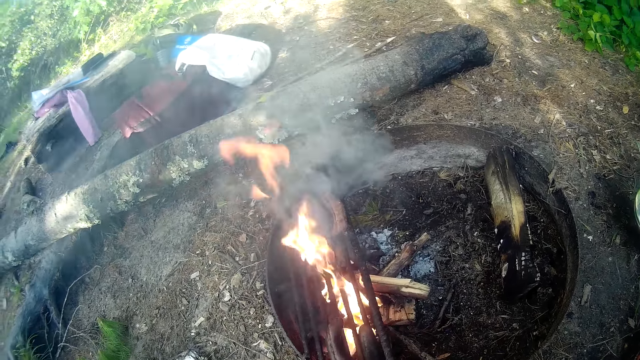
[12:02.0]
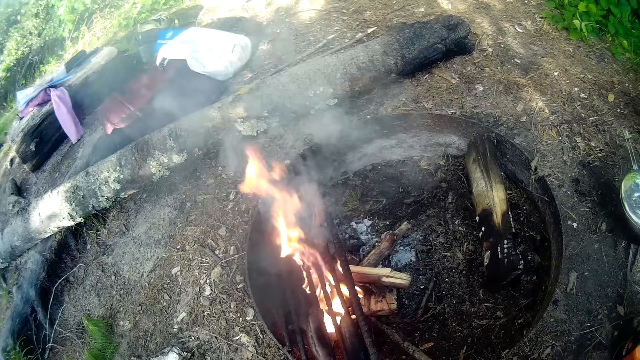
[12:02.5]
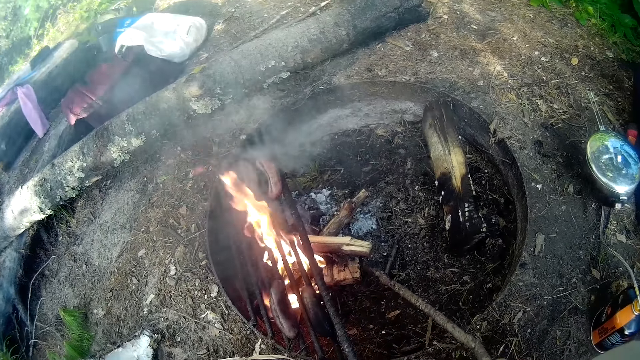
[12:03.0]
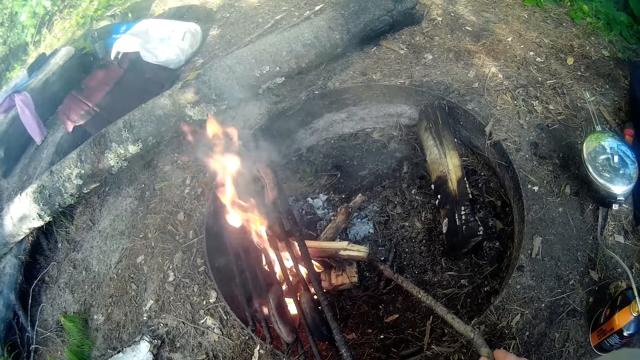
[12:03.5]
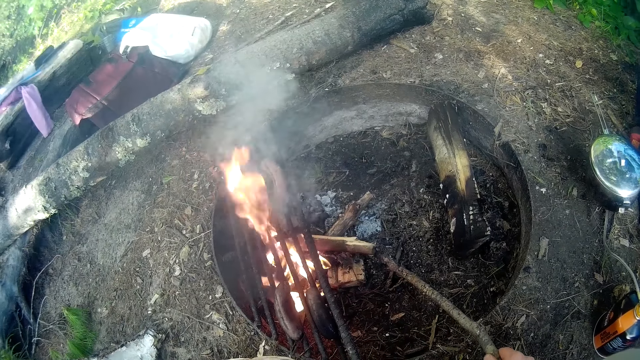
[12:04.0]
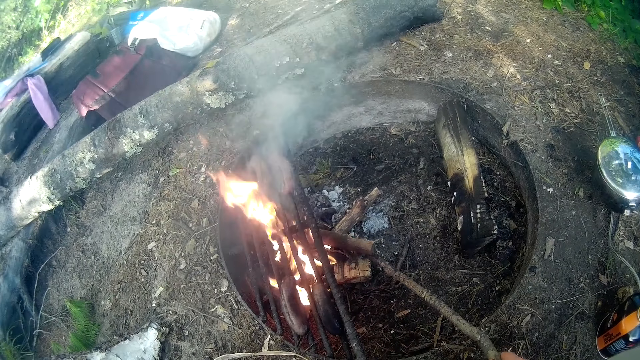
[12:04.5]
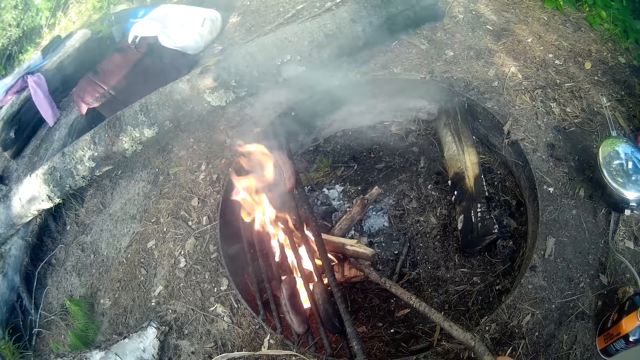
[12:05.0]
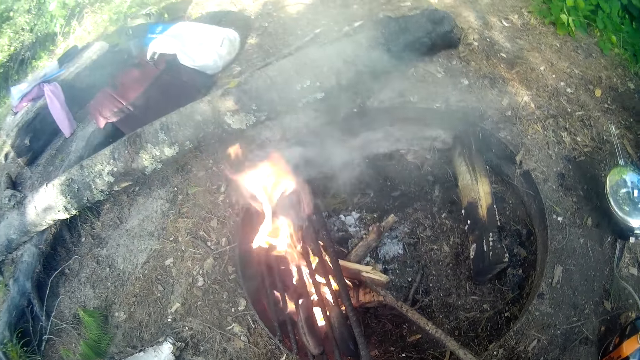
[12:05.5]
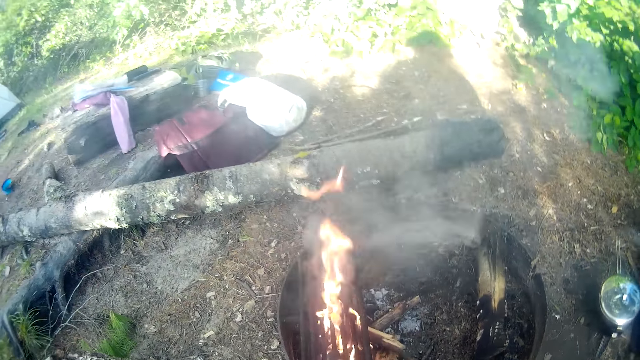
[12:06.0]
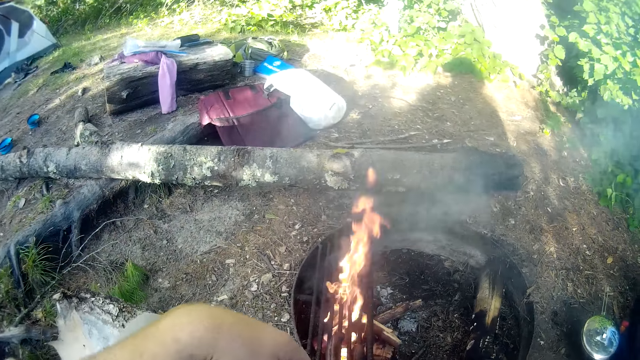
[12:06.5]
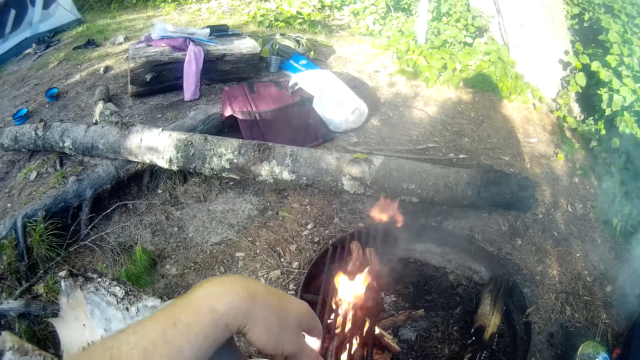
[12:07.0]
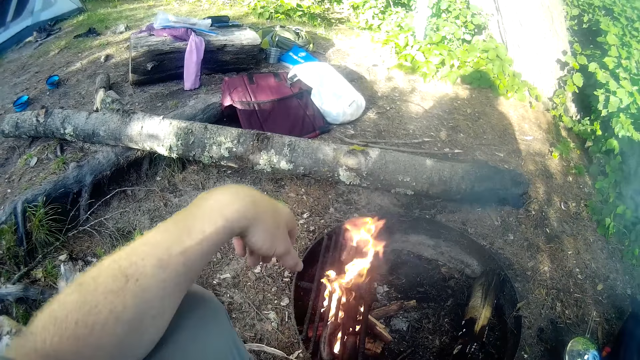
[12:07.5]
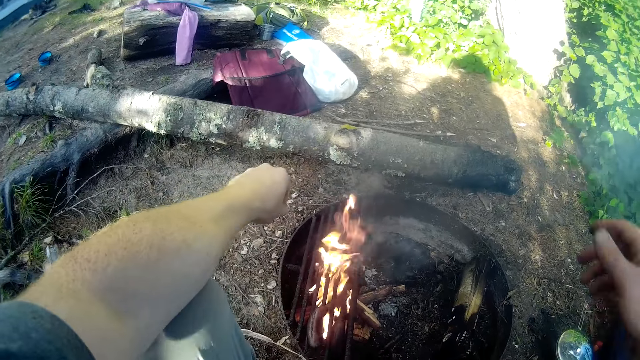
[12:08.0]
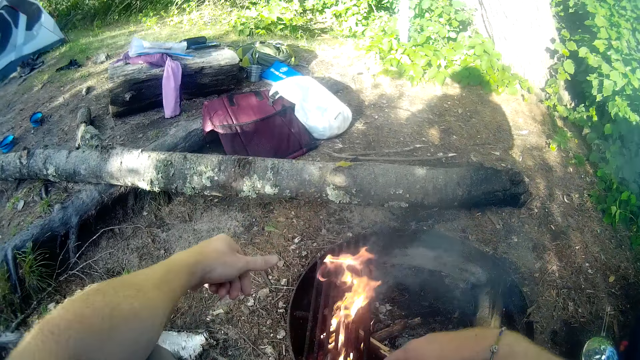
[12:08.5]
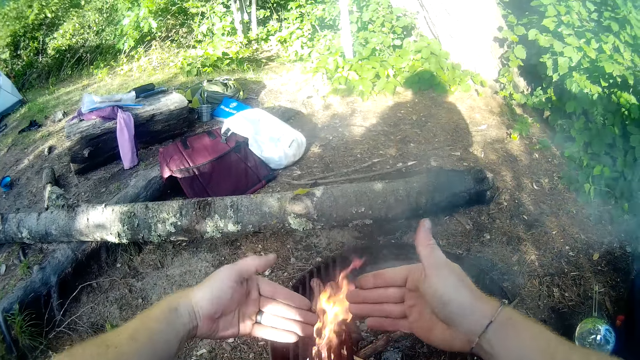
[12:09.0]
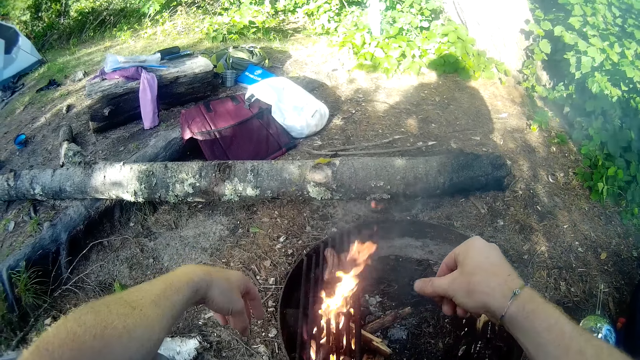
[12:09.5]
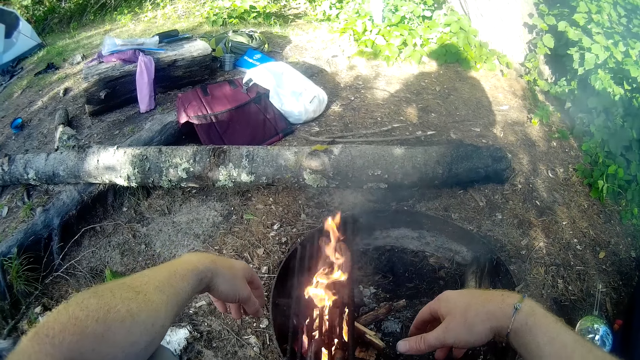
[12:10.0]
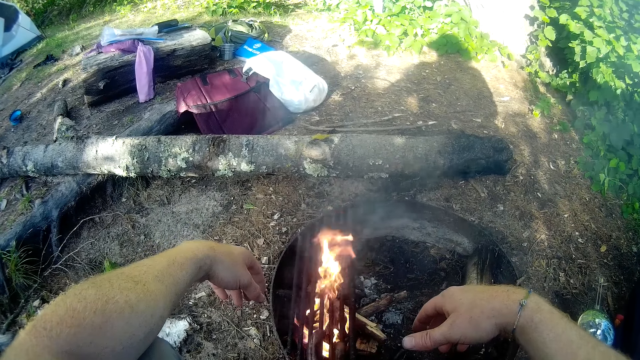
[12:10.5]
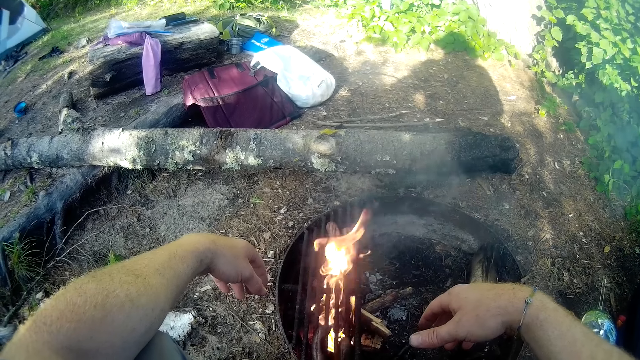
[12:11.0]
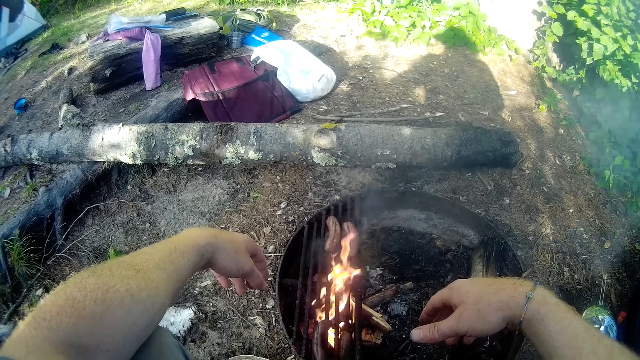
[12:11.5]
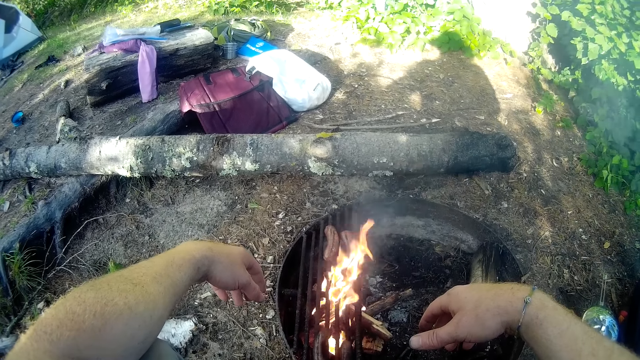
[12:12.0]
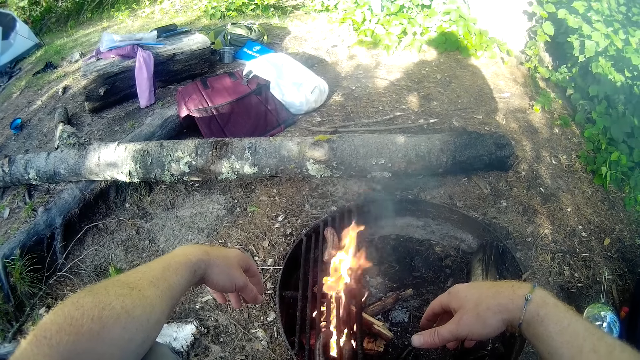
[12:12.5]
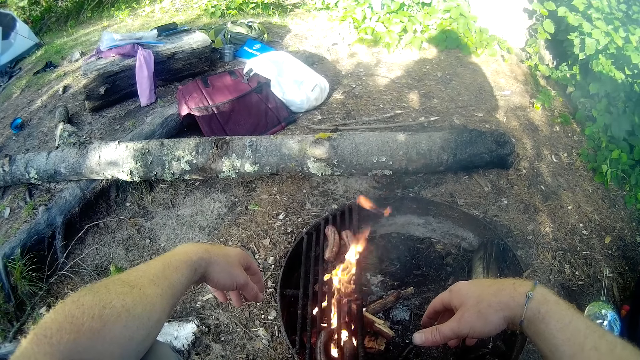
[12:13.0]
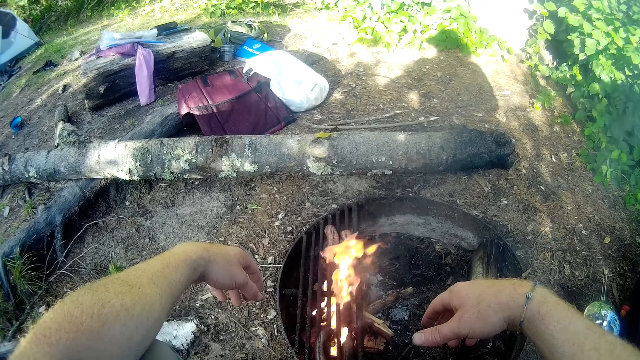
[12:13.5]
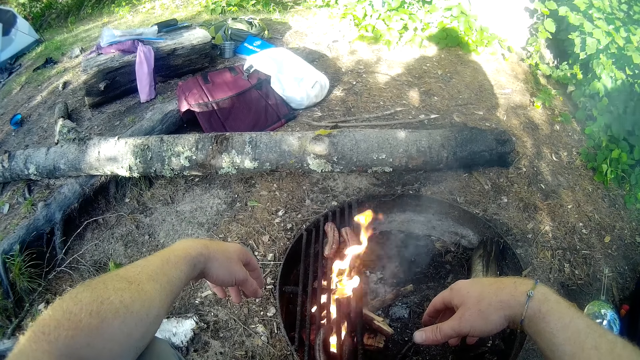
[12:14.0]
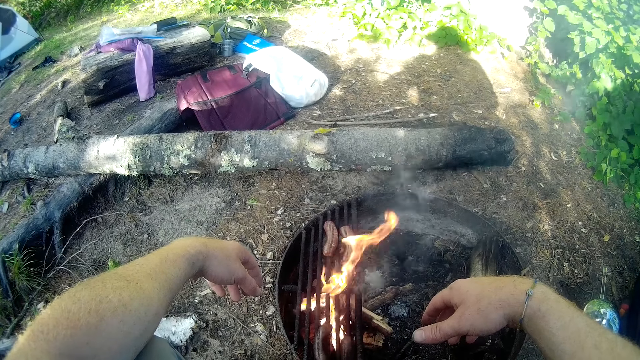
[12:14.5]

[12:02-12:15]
The camera wearer moves a piece of firewood with the stick. He looks around the camp site. He glances at his hands. He stares at the roasted object.

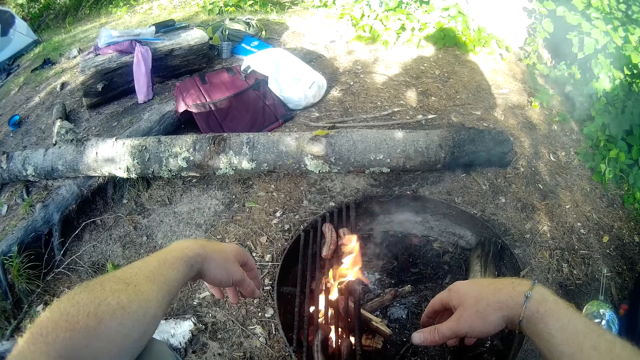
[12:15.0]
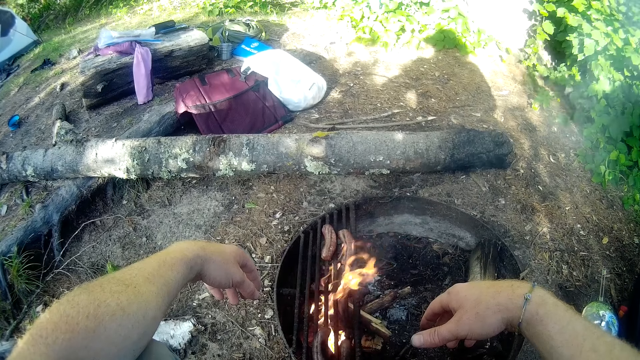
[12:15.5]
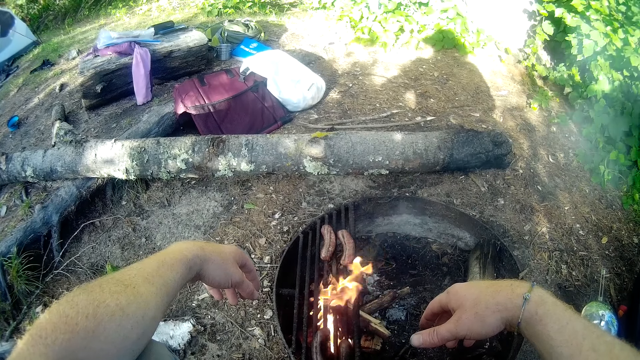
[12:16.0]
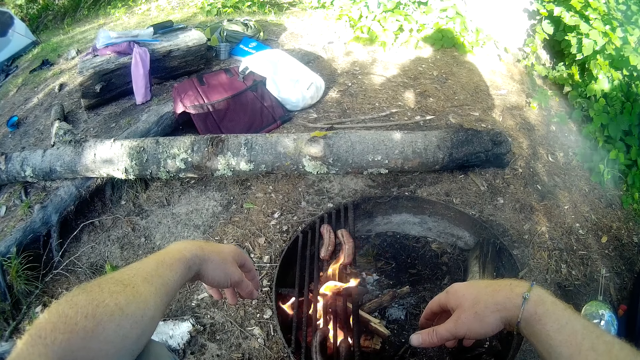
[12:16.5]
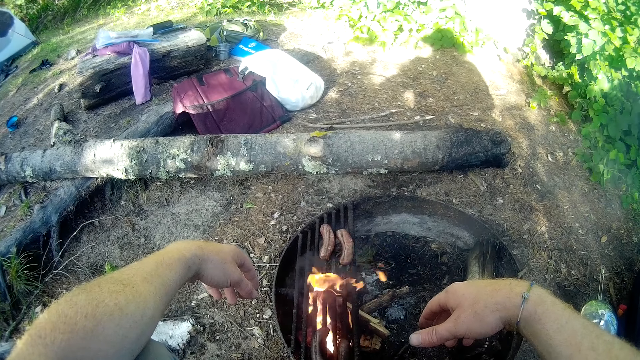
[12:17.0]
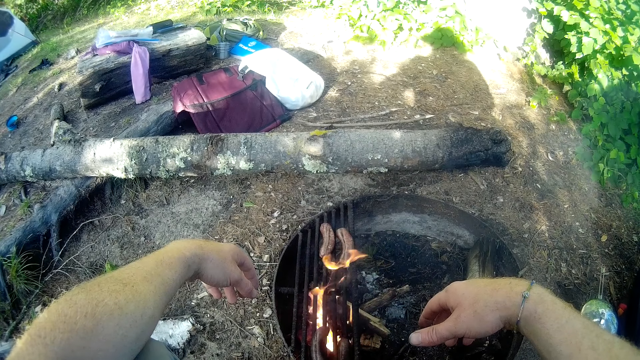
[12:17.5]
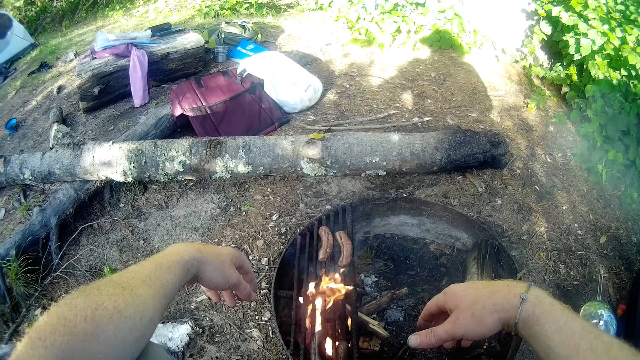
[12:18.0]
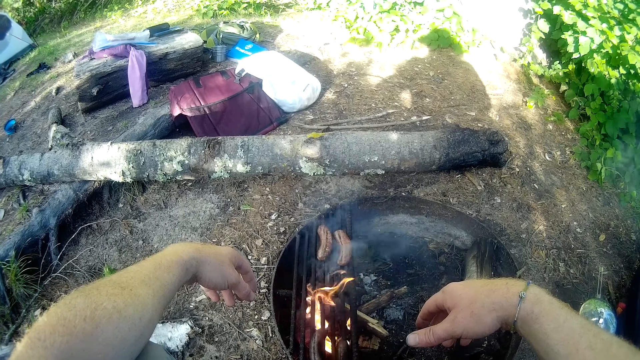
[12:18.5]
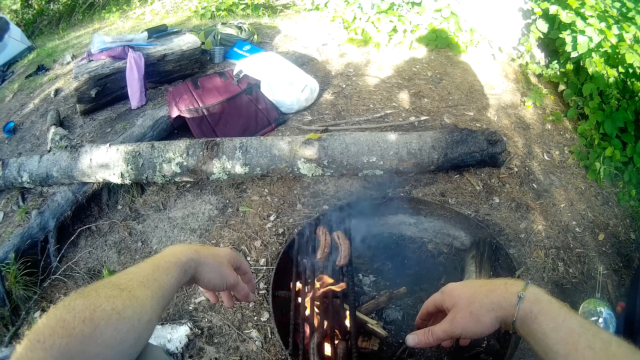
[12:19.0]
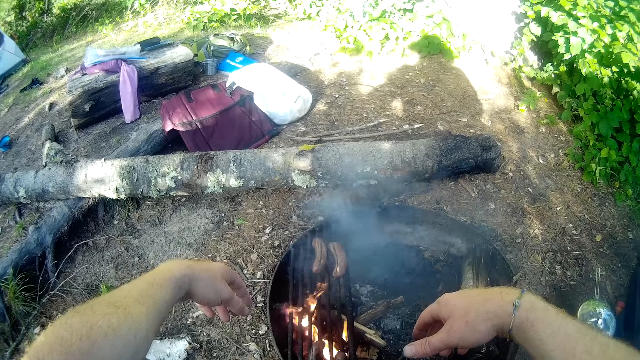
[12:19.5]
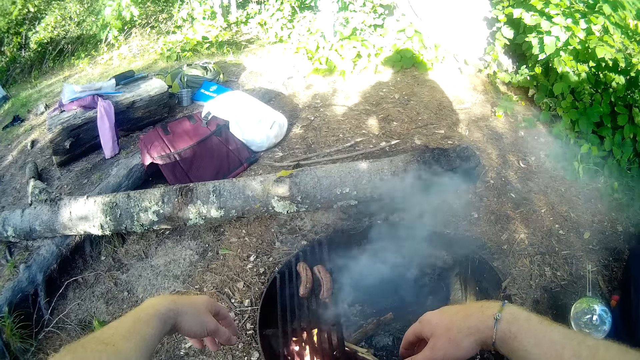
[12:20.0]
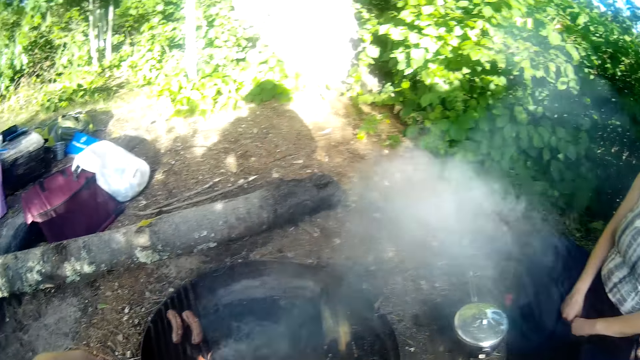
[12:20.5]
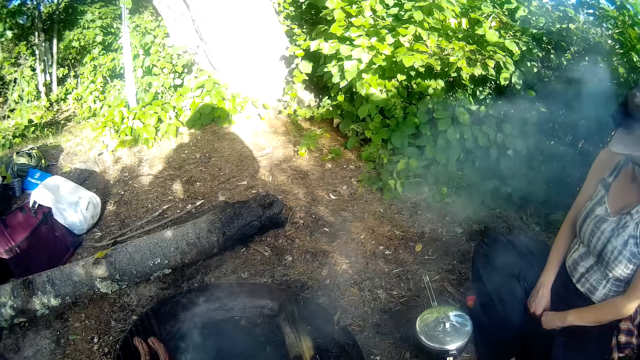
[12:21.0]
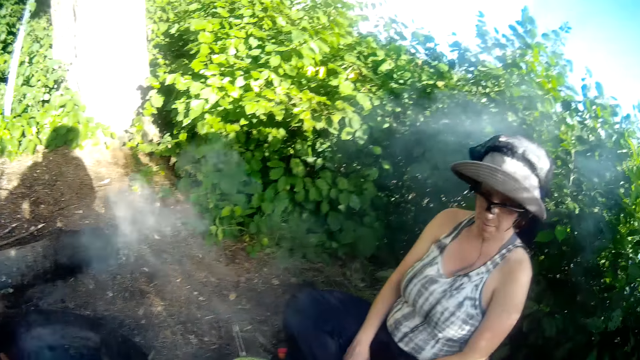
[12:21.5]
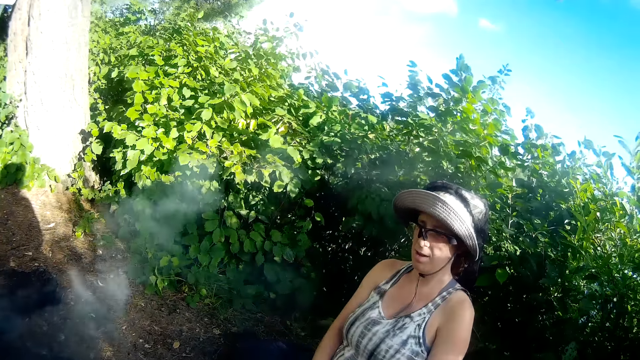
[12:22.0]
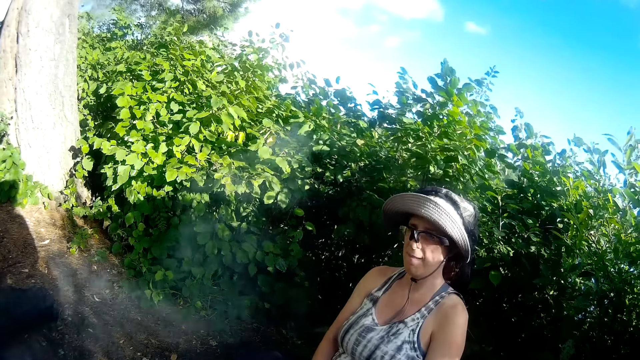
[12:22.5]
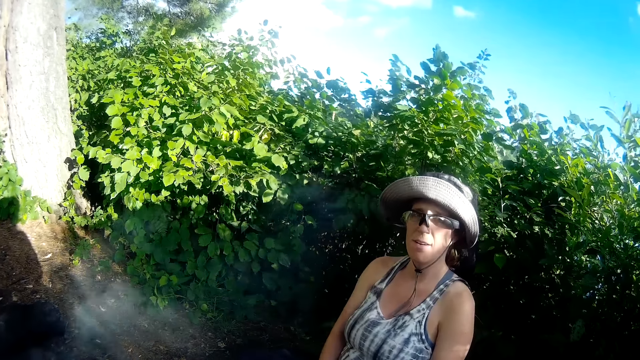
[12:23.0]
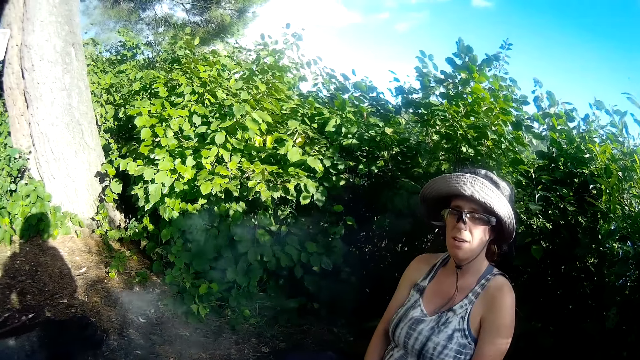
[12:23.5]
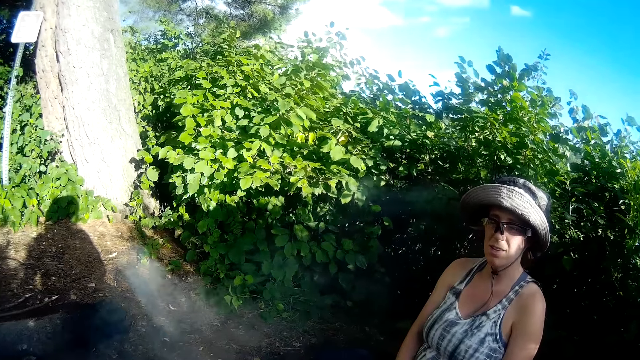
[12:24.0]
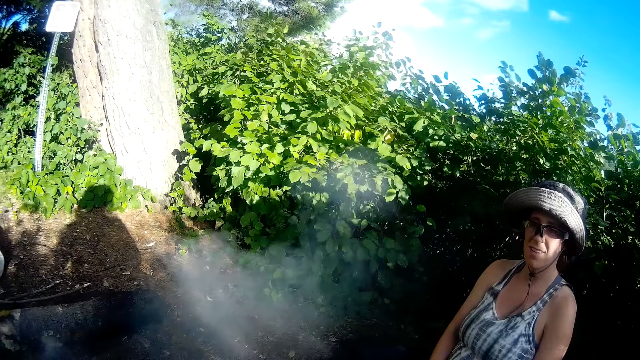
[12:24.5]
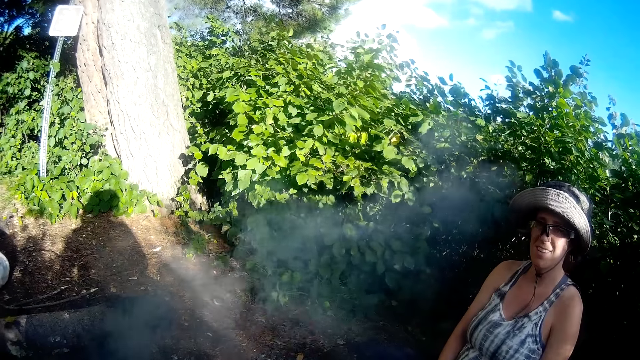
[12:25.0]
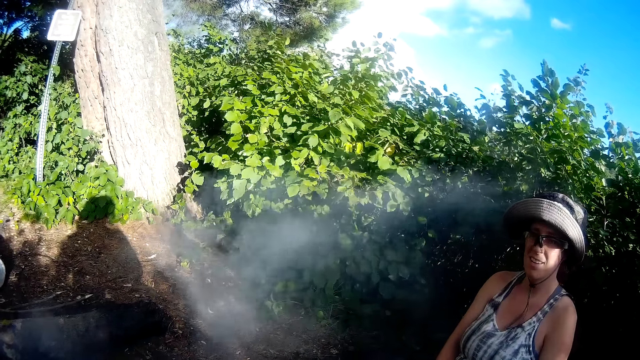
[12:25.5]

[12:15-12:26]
A woman stares at the camera wearer. The camera wearer interacts with the woman.
